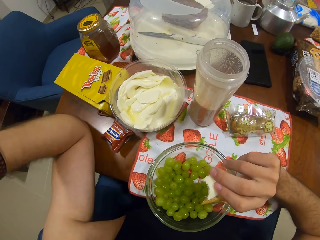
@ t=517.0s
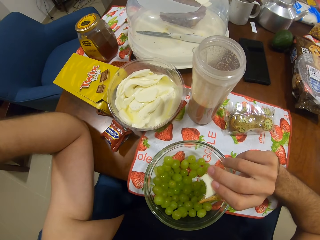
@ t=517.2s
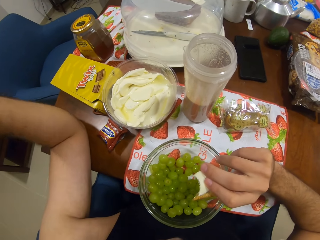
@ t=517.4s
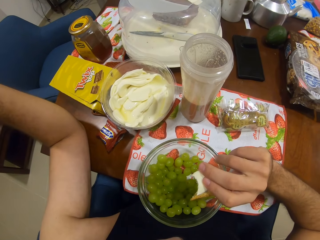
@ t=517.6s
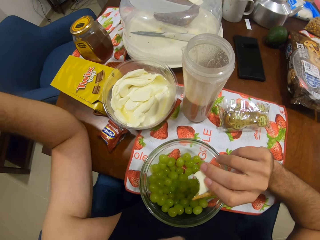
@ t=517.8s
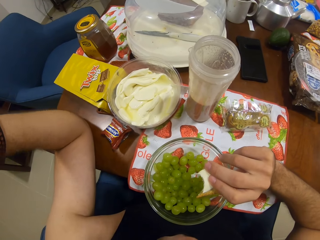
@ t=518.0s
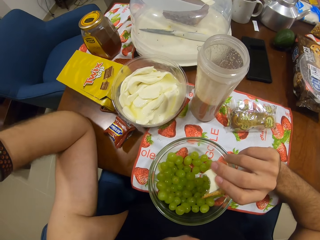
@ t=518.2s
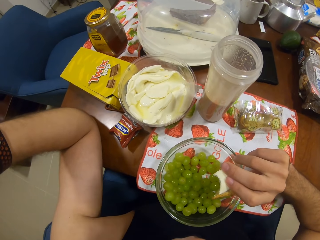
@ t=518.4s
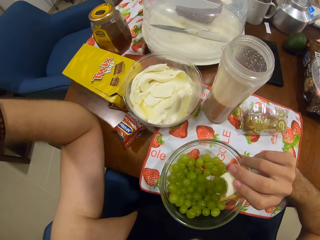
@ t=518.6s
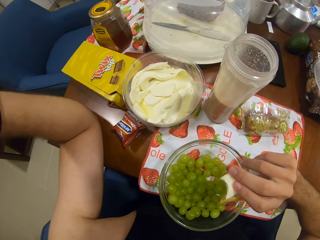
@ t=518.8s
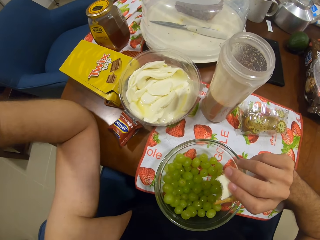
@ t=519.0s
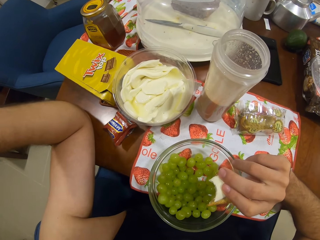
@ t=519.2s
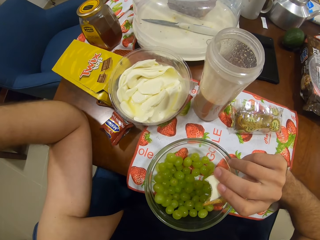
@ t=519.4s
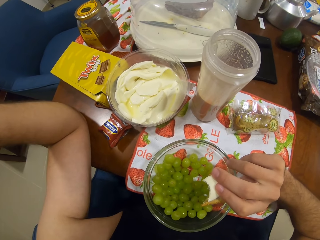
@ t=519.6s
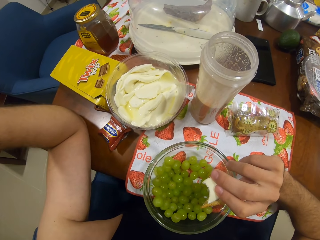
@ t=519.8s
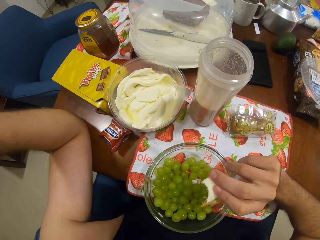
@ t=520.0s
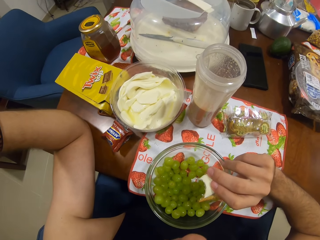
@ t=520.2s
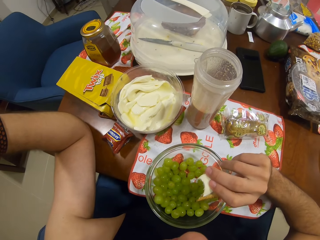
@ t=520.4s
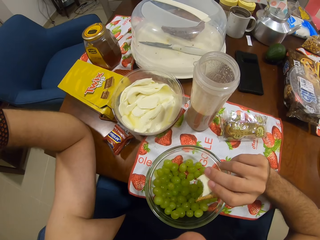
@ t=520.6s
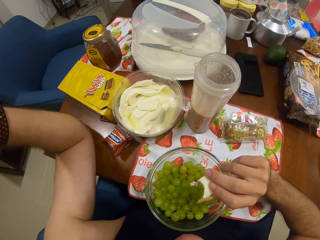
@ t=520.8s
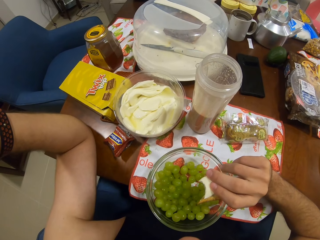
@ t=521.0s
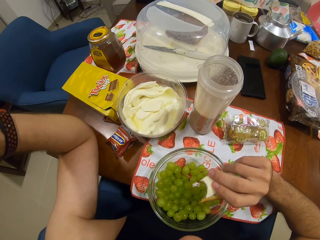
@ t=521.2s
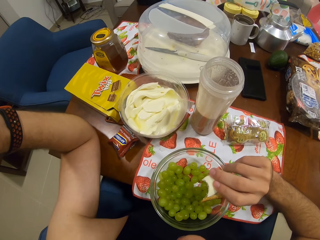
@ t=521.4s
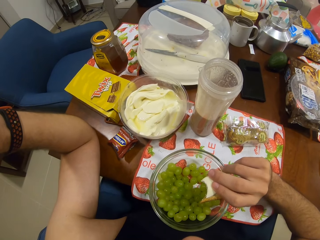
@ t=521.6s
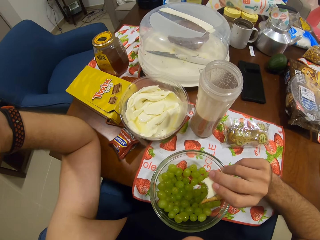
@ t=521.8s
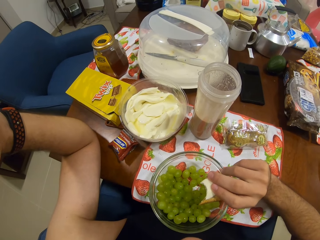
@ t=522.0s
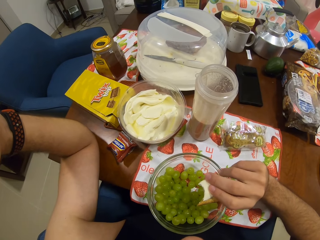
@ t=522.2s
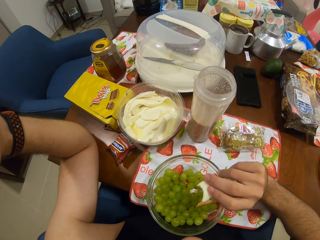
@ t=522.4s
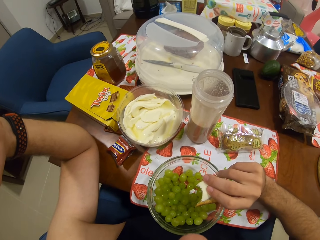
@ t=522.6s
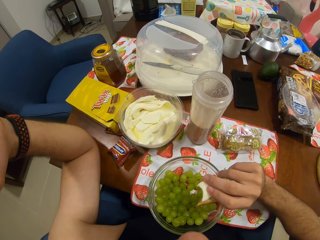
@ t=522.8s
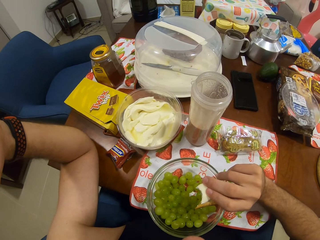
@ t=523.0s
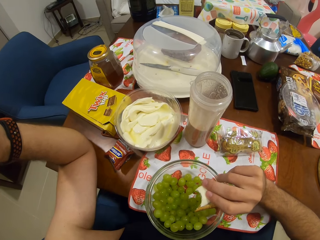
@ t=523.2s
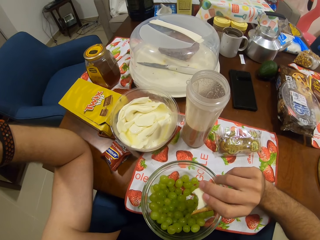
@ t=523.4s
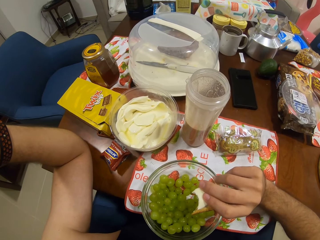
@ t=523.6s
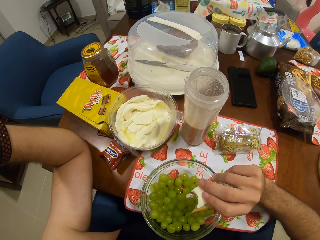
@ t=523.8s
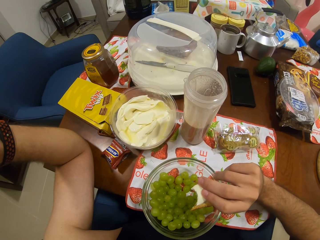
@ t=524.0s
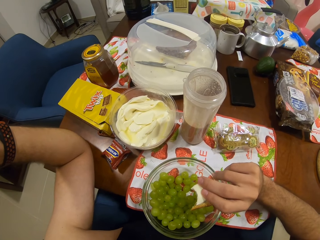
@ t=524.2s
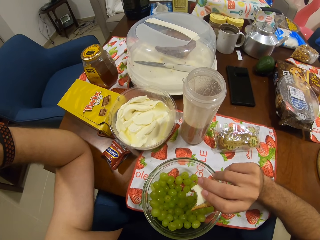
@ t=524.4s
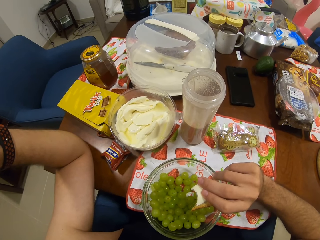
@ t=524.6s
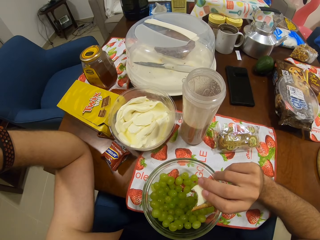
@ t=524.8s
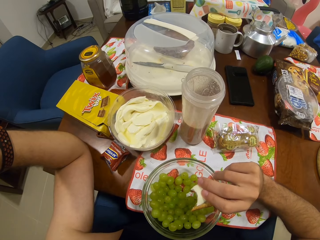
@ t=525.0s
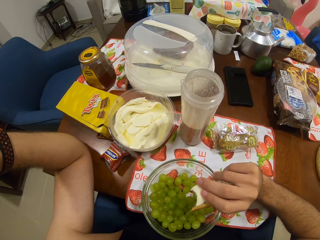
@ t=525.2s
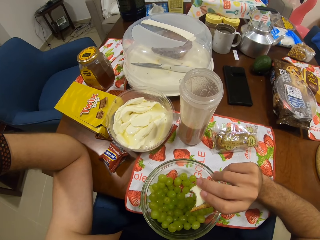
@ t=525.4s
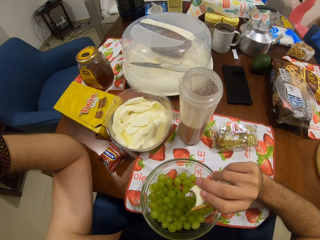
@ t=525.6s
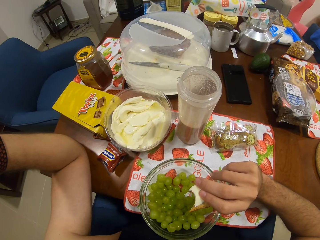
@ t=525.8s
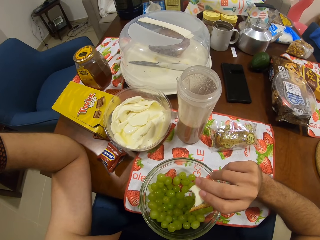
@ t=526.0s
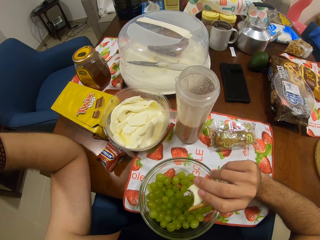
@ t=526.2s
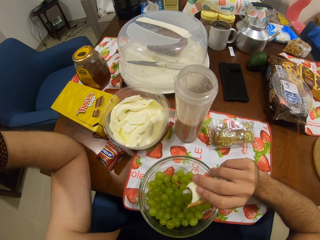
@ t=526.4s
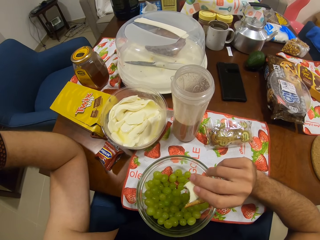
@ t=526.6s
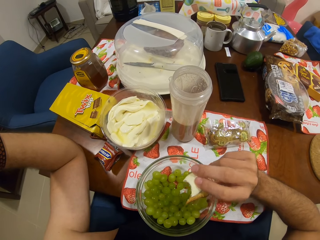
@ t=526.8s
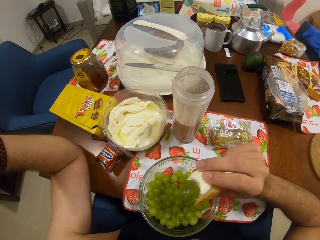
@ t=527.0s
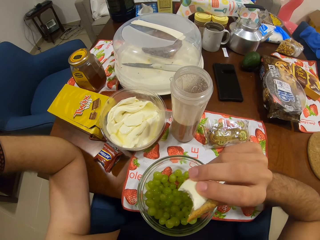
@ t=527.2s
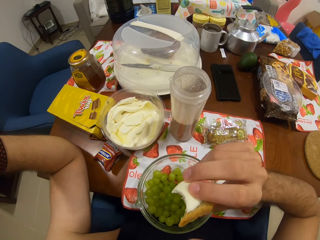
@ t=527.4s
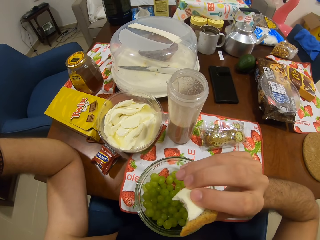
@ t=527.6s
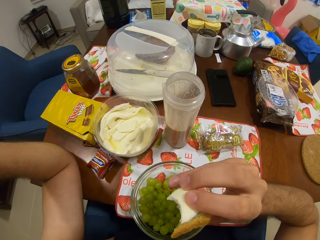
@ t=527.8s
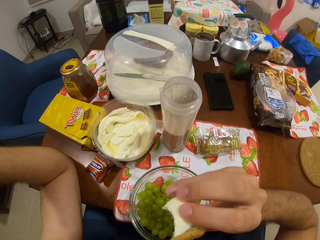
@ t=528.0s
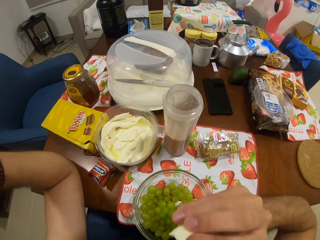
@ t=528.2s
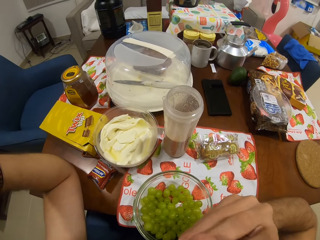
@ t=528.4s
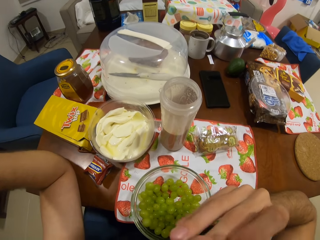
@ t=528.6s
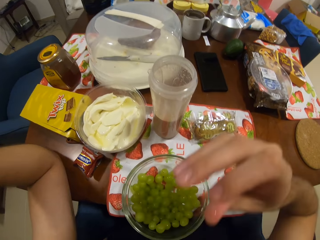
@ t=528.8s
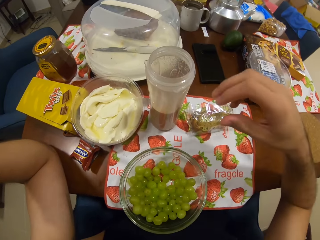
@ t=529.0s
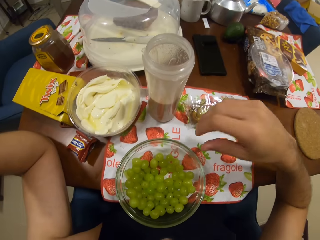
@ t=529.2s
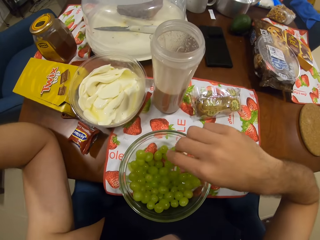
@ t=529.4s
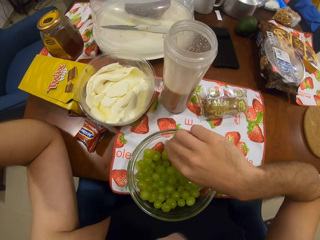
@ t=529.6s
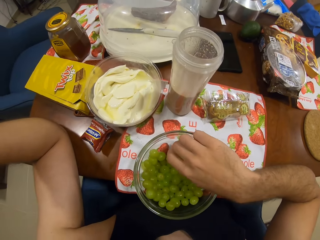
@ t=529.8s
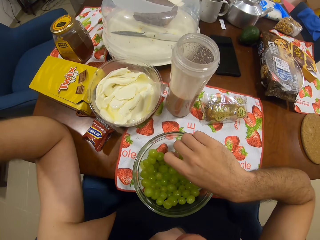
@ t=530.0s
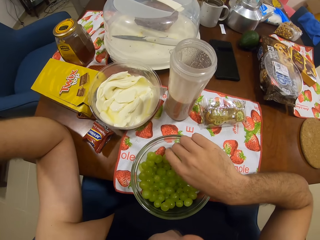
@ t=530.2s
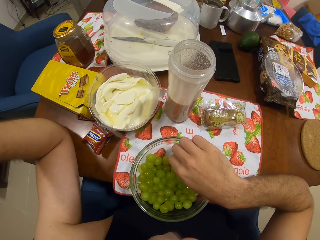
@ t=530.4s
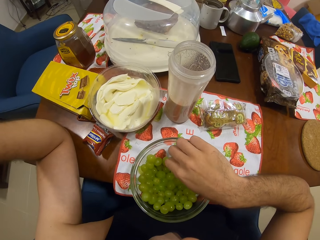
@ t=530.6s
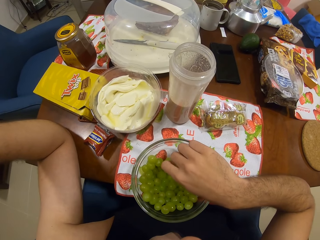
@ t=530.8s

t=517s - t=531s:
The camera wearer eats the snack. He puts his hand in the grapes. He picks the grapes.
